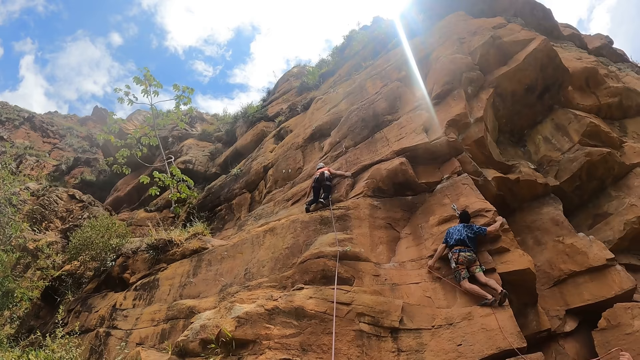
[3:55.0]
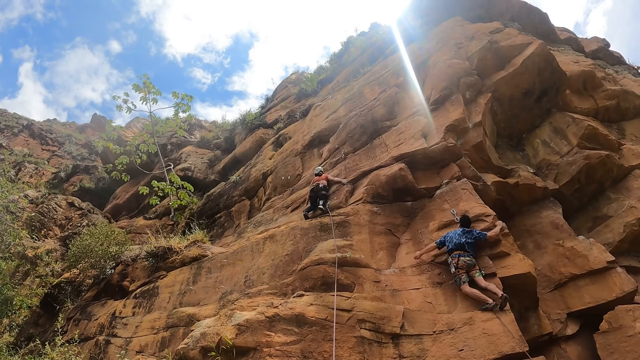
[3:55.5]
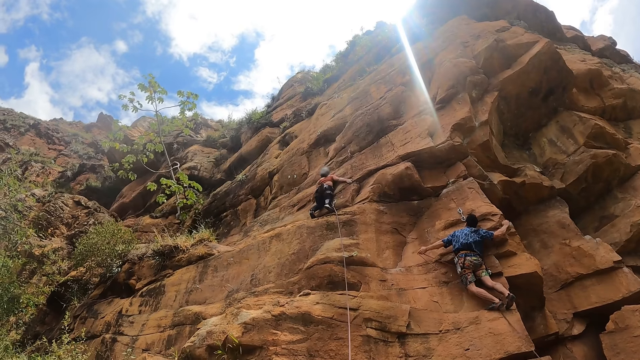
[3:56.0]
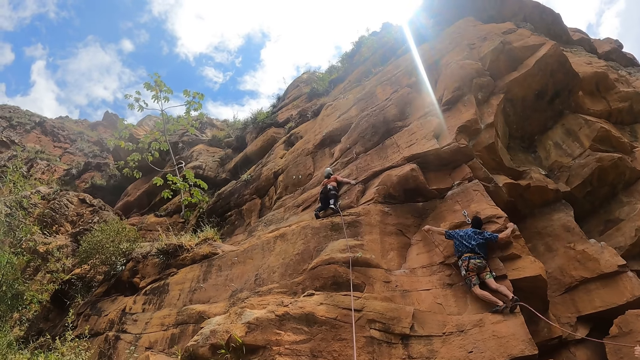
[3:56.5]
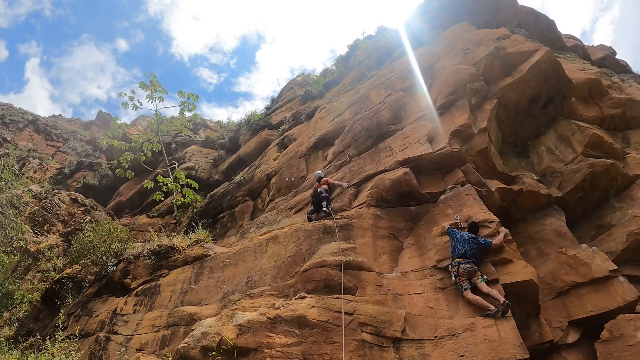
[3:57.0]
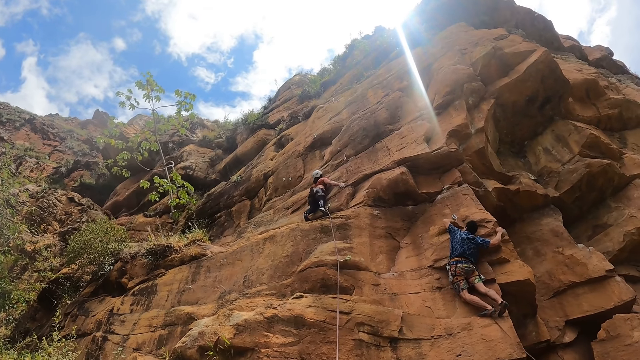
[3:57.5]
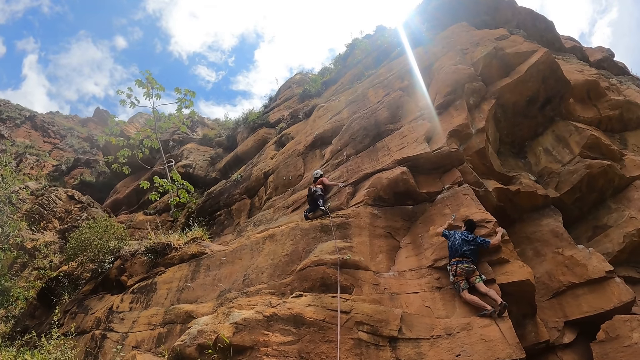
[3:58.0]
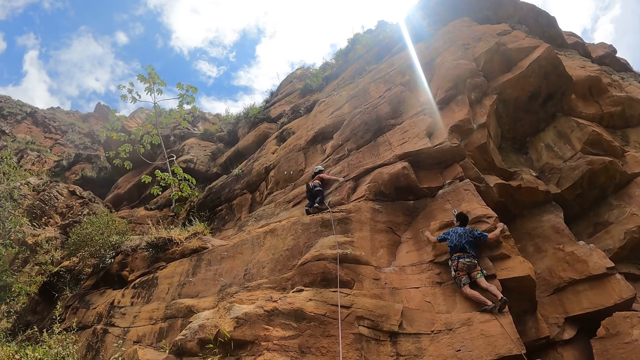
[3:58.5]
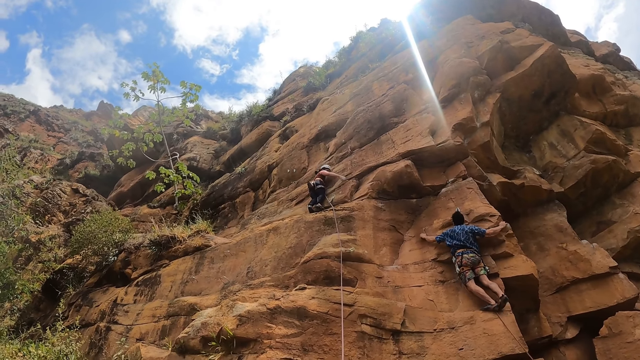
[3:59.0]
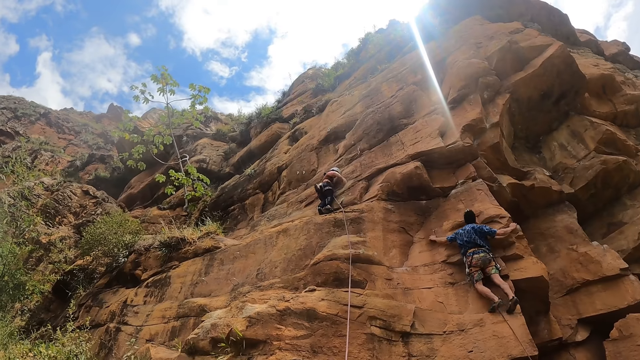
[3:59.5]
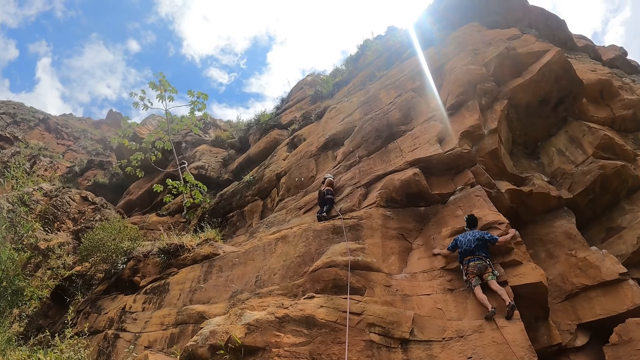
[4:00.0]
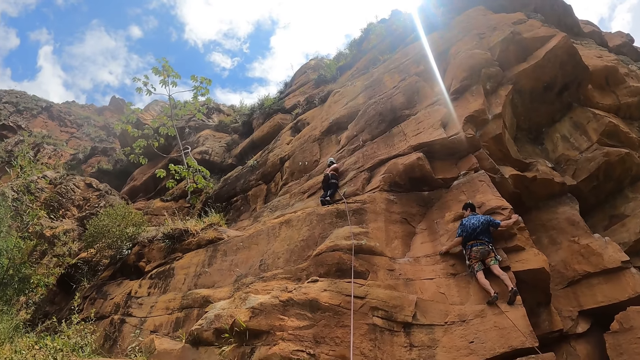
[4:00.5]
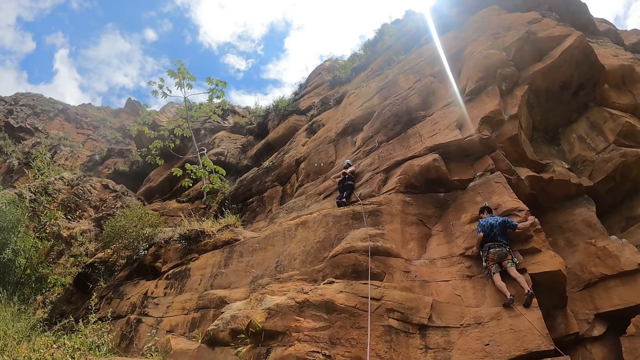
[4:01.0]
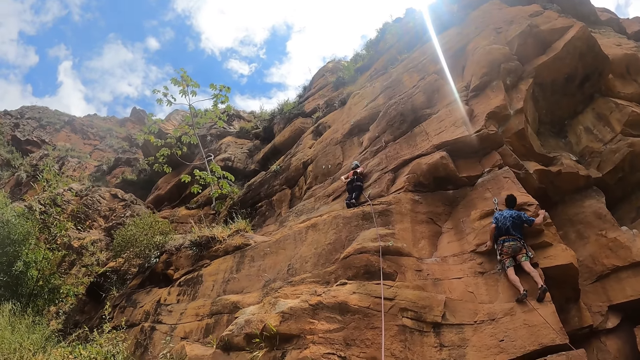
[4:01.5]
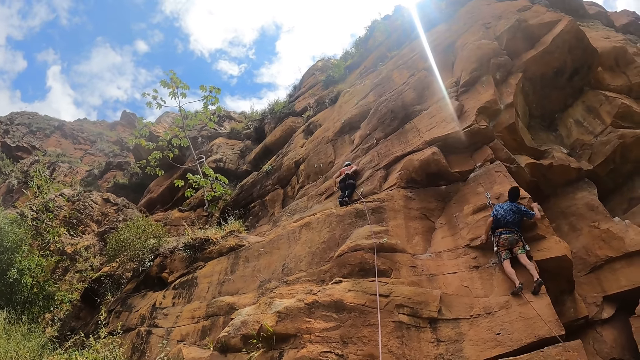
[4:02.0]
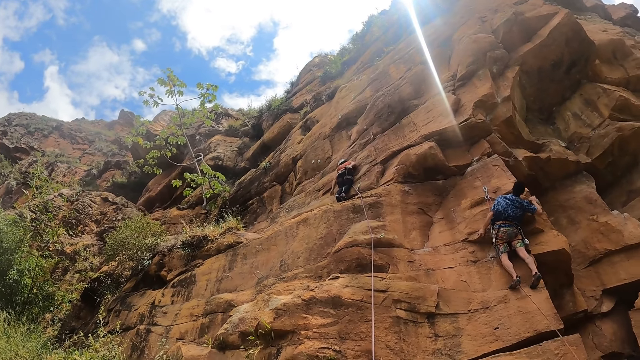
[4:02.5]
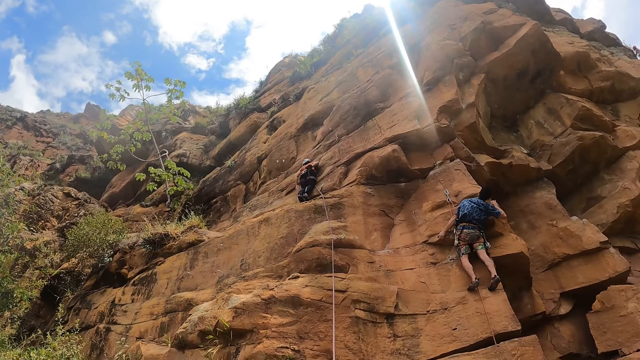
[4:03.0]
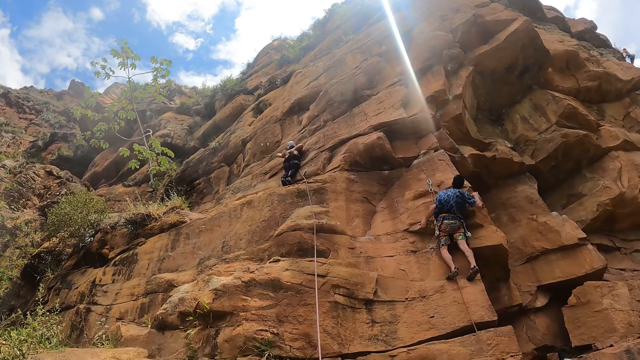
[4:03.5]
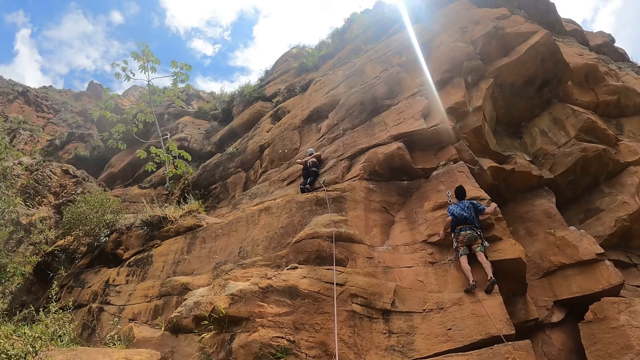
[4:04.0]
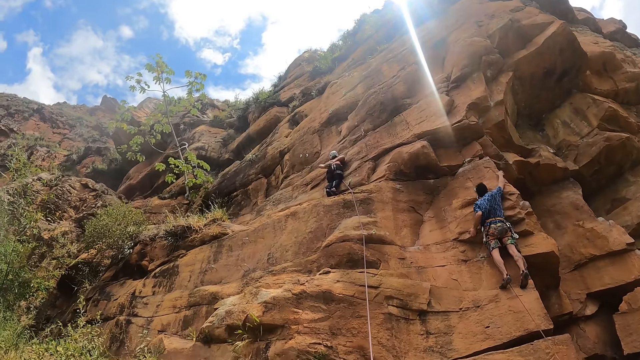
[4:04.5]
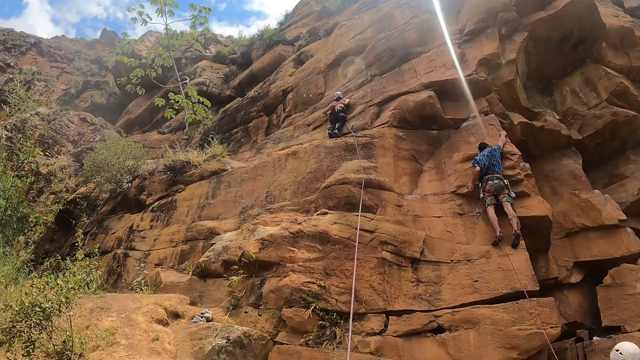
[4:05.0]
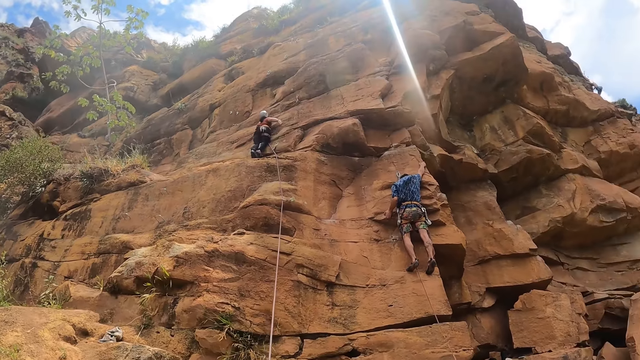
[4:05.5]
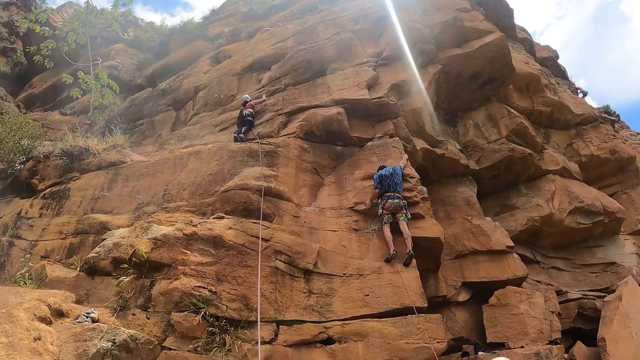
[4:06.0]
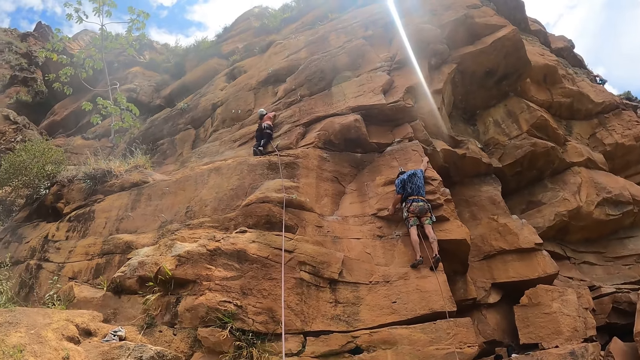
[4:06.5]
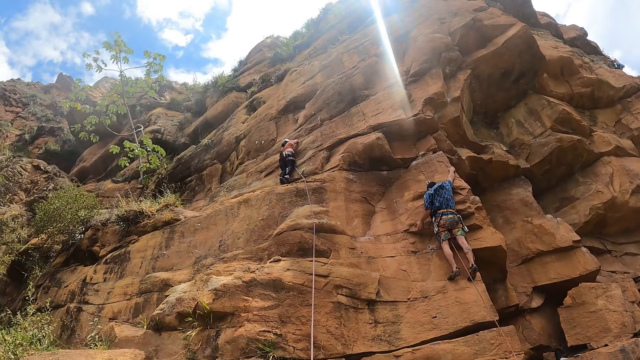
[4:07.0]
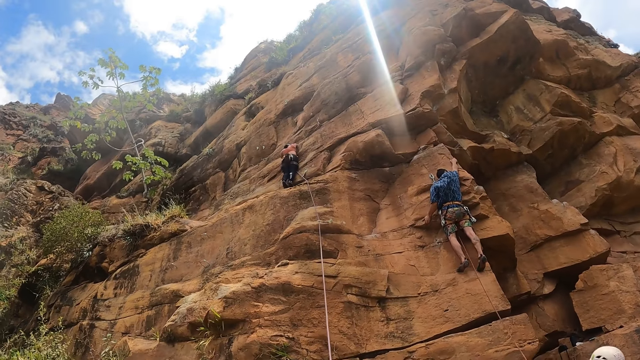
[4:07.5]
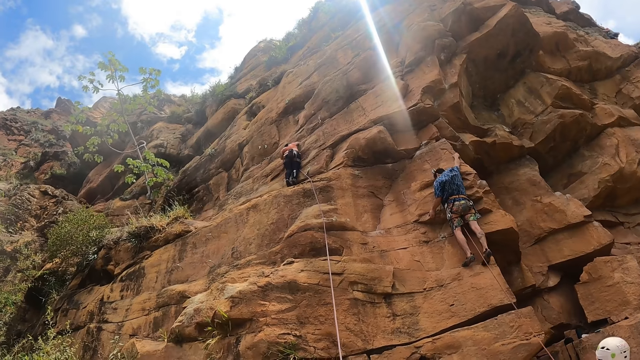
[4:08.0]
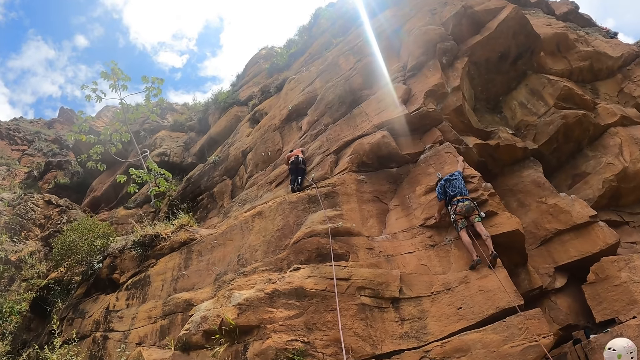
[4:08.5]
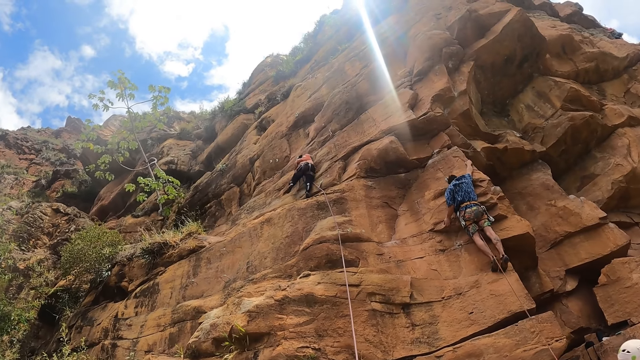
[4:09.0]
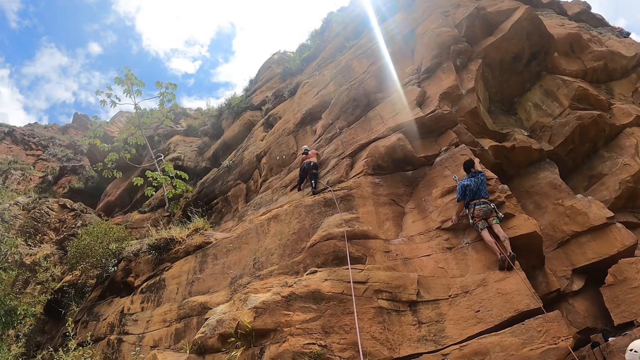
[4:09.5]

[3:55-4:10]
The person pulls the rope with a left hand, fixes the rope on the rope holder with a left hand, and grabs the rock with hands. The lady picks something from the pocket bag with a right hand and wipes hands. The lady and the person climb the rock.

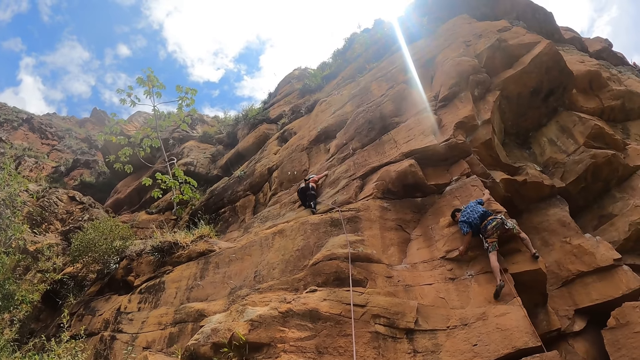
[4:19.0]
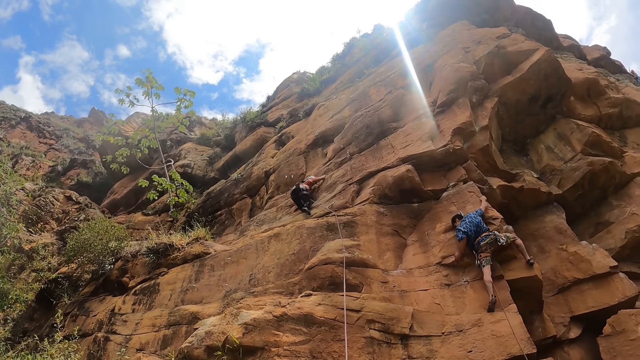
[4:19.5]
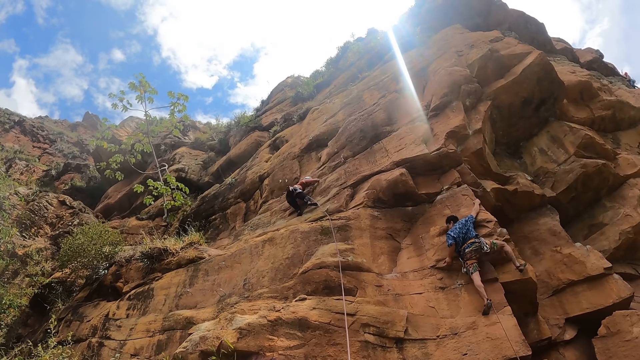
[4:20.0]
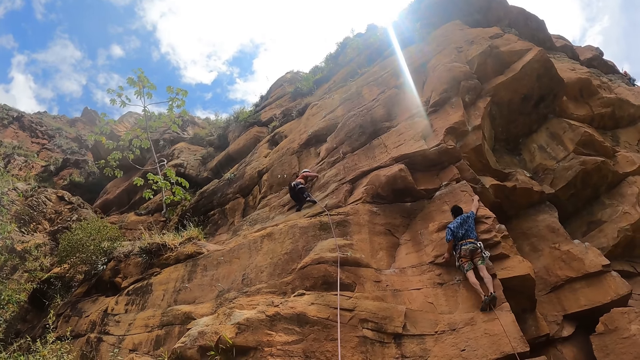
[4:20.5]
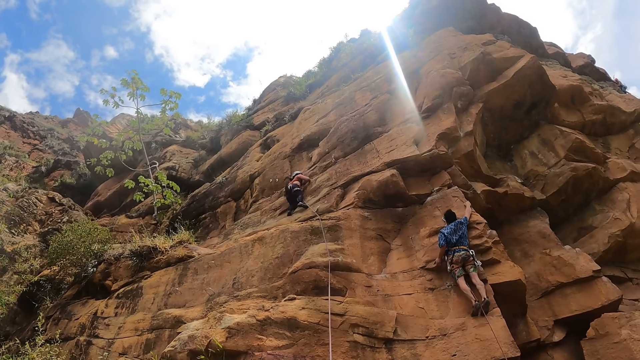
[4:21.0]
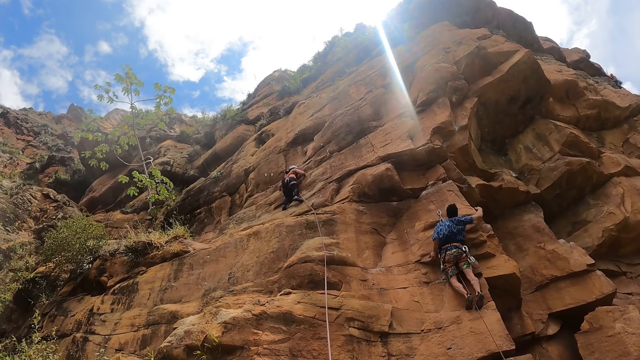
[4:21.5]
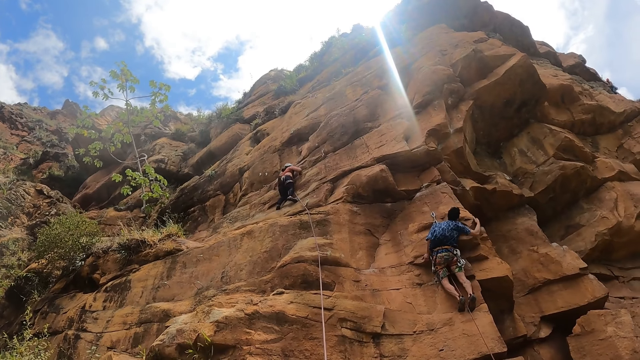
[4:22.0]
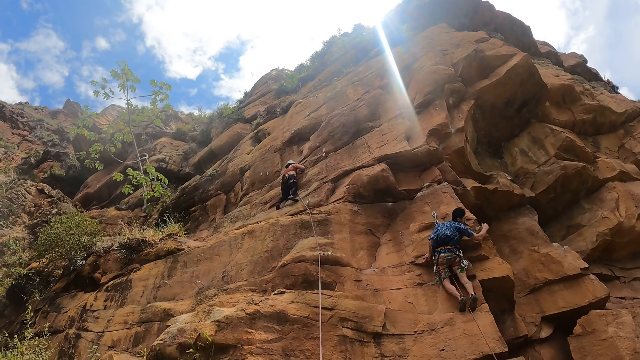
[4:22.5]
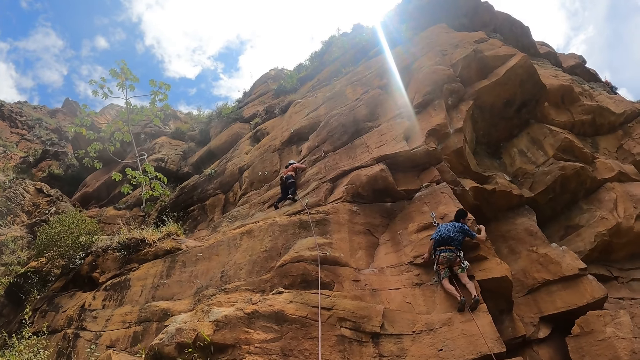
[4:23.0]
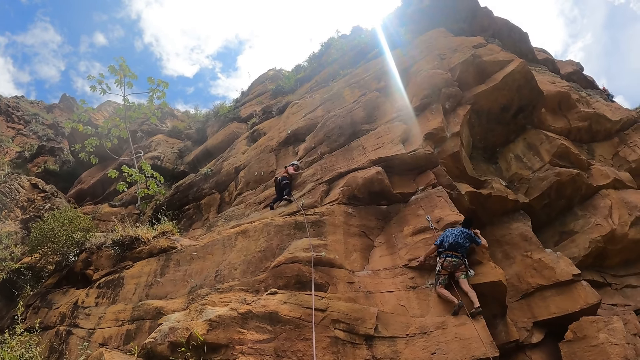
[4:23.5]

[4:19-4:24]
The person stares at the rock.
